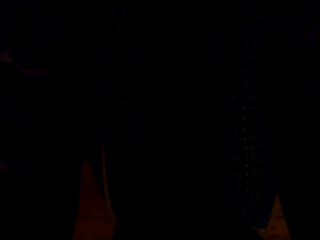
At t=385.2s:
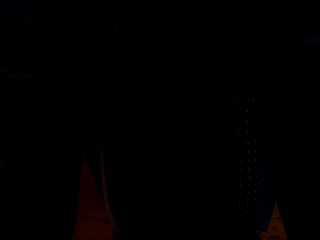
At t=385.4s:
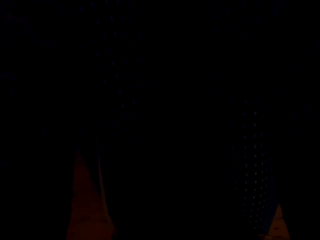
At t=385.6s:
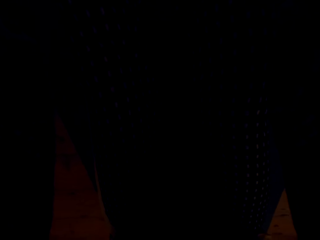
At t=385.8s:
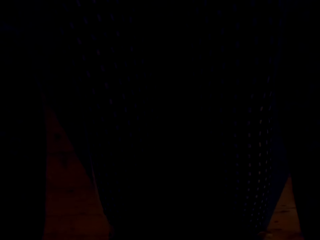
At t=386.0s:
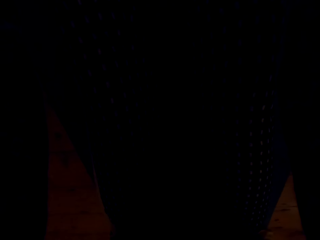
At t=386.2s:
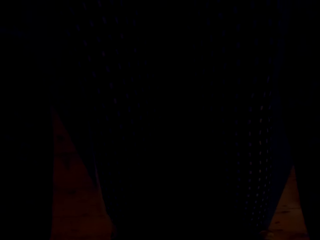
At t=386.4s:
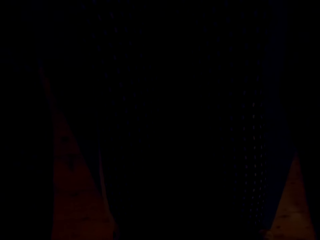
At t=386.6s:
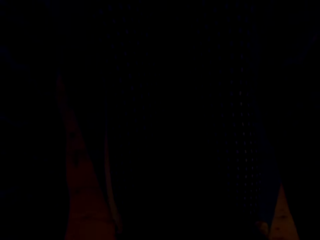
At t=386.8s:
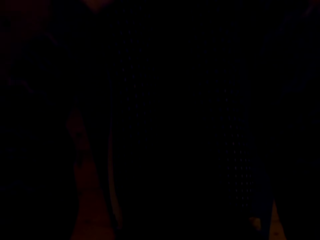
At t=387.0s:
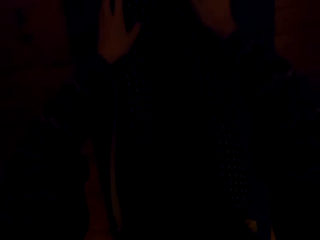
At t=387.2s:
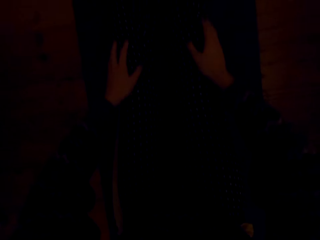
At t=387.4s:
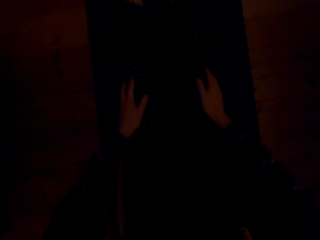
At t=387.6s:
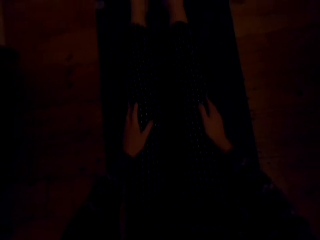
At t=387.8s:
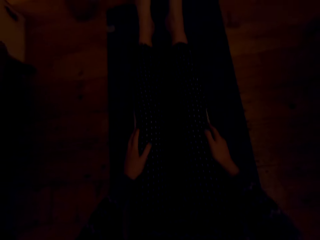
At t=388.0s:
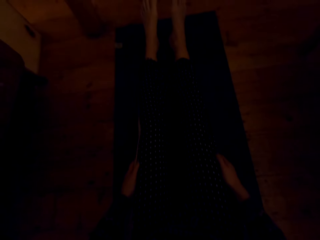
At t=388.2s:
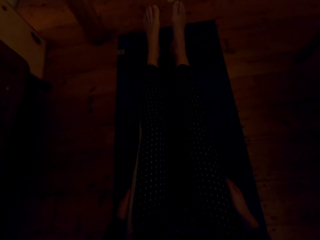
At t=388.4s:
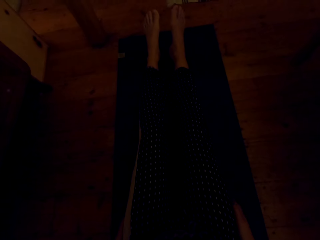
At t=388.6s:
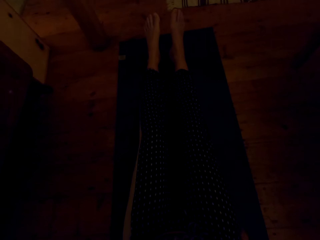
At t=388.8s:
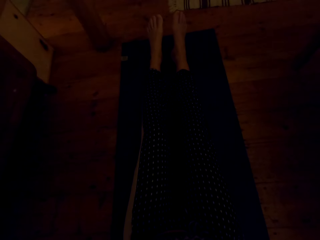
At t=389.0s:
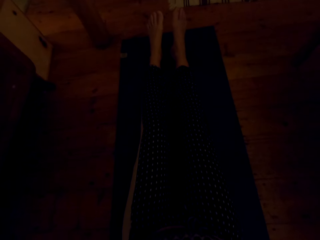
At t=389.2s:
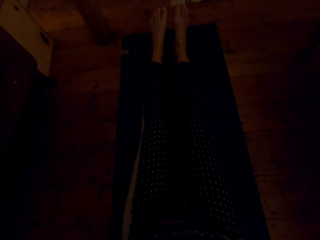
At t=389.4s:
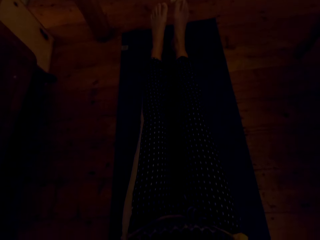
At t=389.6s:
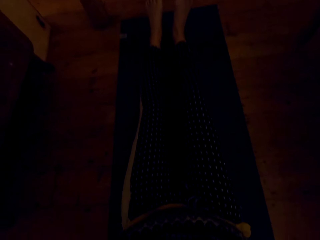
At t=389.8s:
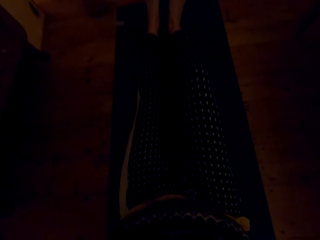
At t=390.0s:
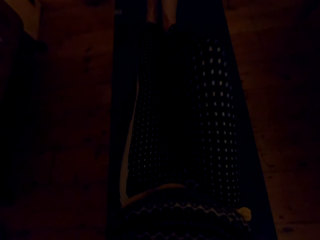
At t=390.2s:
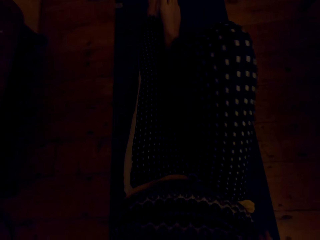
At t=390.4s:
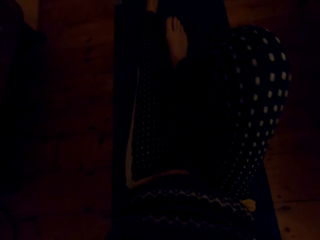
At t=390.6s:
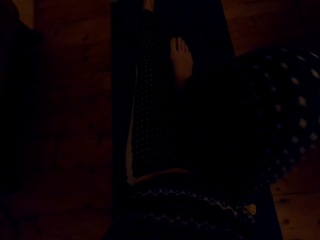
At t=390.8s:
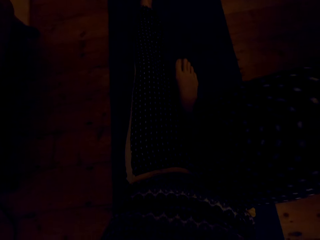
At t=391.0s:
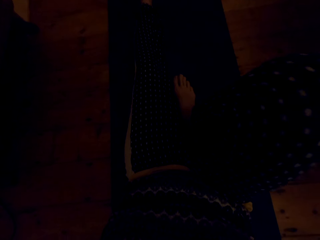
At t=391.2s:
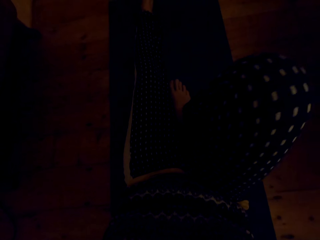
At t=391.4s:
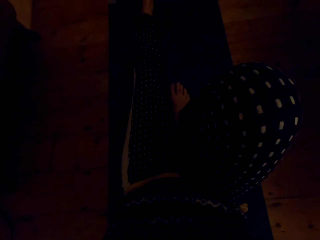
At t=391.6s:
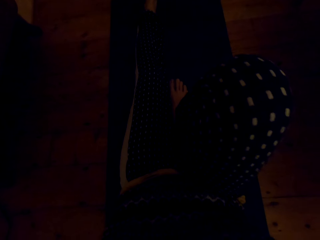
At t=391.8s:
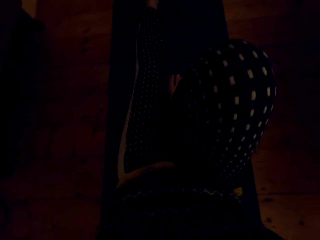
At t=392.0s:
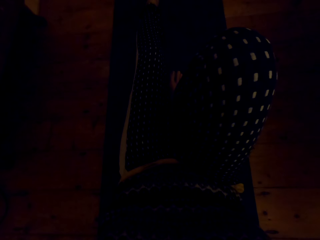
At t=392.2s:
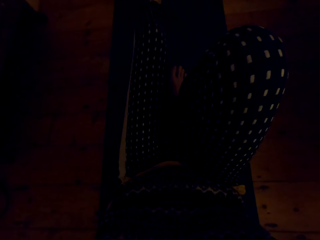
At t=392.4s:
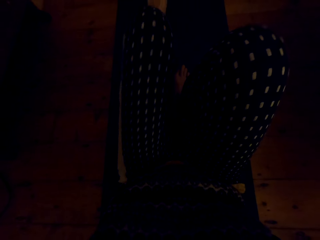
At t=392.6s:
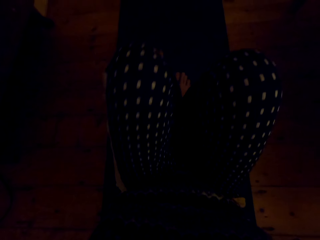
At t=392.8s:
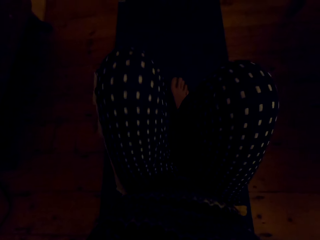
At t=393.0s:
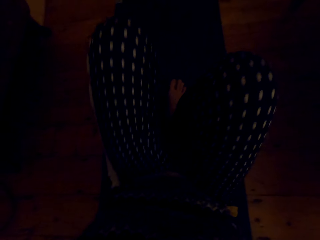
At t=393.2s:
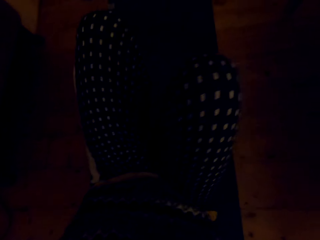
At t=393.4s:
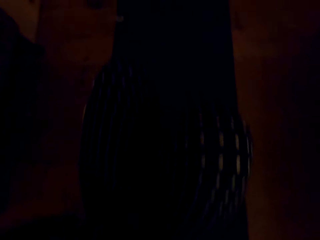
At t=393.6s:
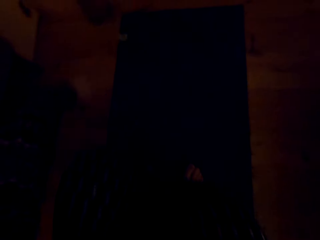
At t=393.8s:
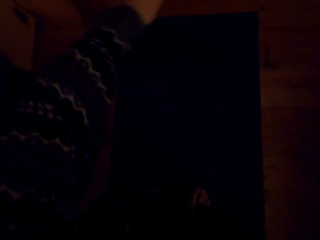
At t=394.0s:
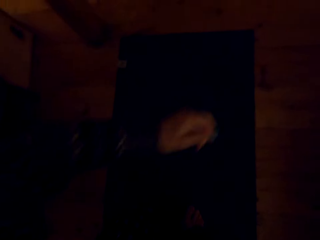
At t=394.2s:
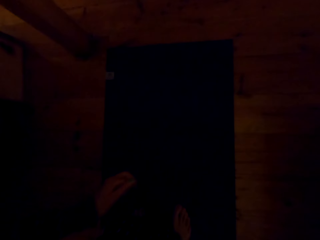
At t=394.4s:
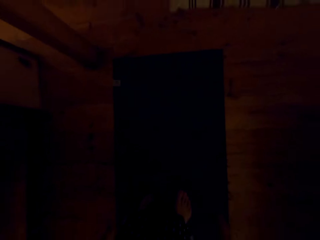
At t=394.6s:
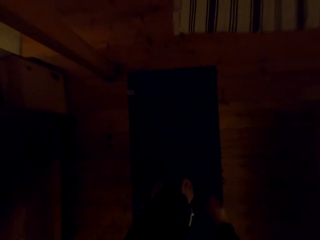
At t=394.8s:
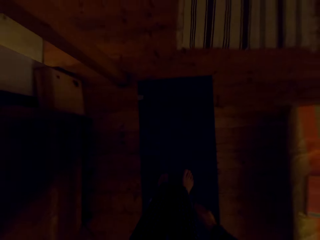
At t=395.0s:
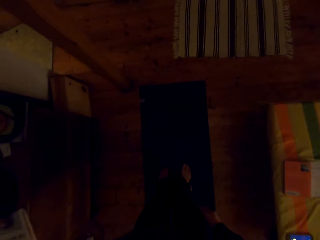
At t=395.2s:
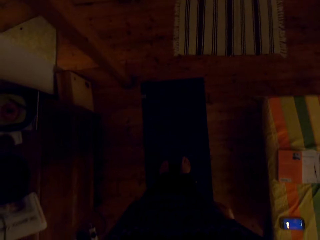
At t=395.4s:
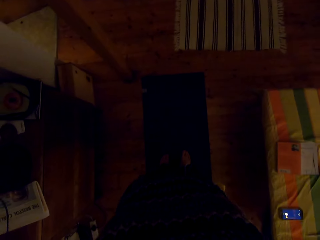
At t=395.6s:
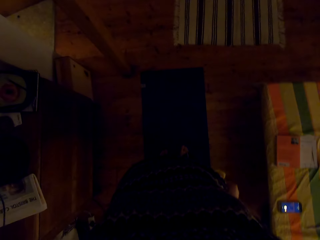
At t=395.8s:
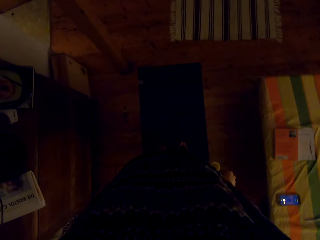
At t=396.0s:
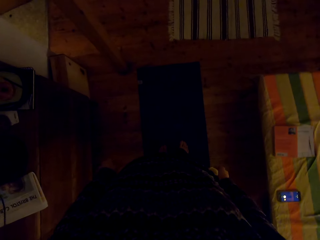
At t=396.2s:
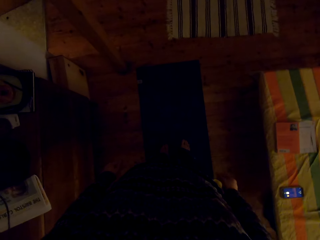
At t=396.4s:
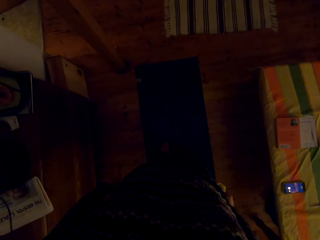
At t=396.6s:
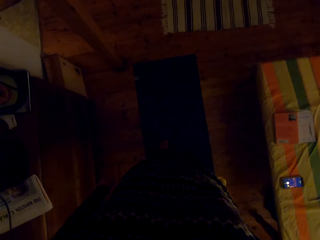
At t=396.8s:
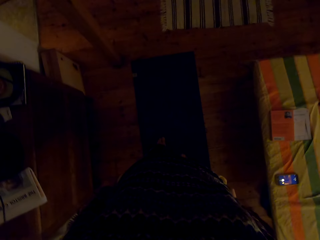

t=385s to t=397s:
The camera wearer stands up. They lift up the legs. They stand up.

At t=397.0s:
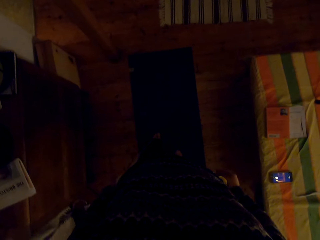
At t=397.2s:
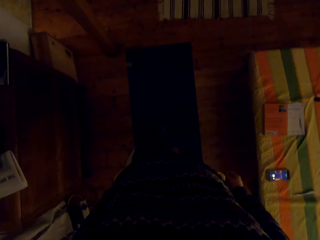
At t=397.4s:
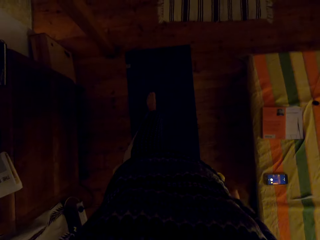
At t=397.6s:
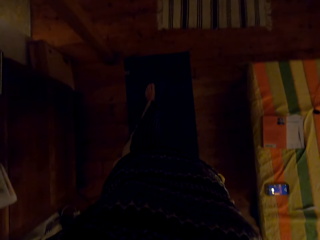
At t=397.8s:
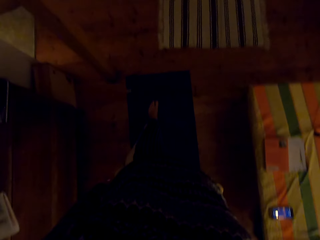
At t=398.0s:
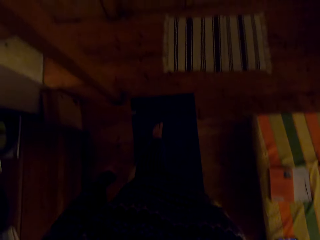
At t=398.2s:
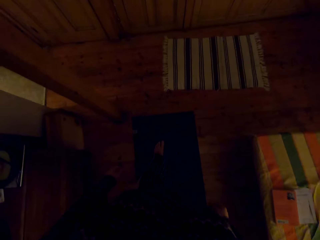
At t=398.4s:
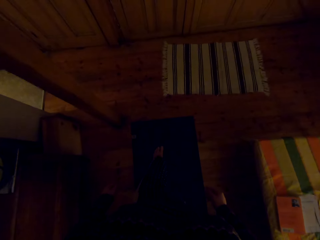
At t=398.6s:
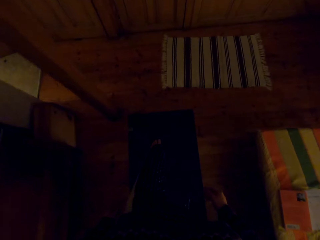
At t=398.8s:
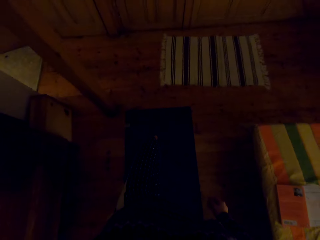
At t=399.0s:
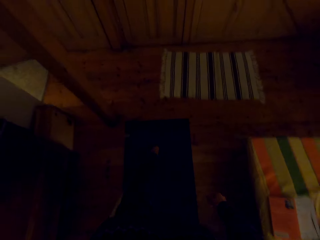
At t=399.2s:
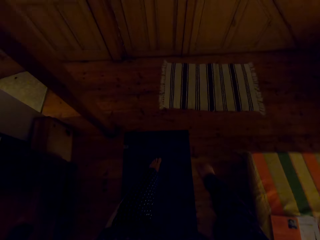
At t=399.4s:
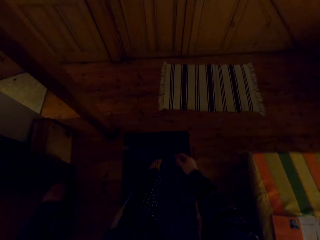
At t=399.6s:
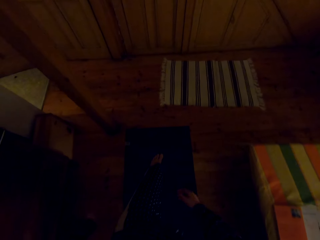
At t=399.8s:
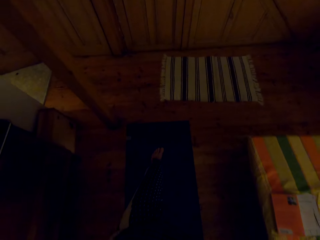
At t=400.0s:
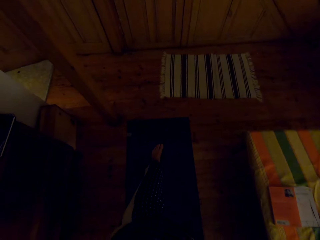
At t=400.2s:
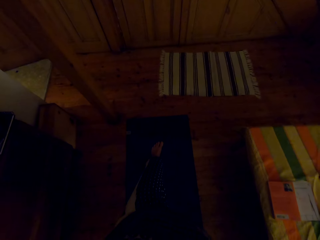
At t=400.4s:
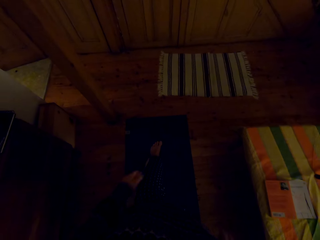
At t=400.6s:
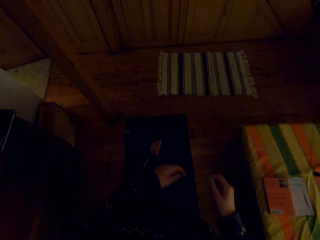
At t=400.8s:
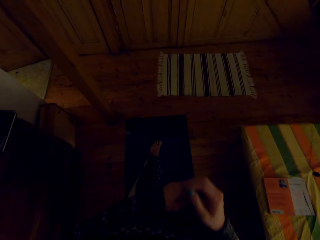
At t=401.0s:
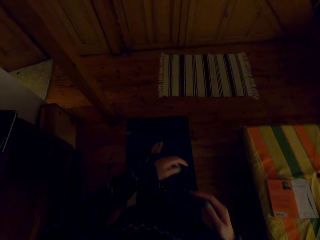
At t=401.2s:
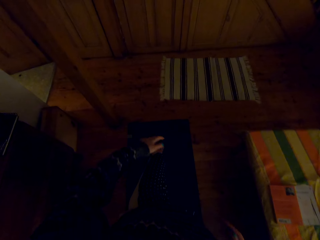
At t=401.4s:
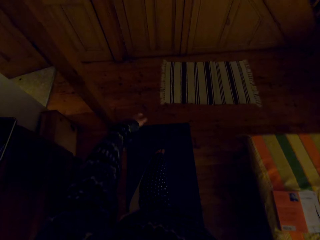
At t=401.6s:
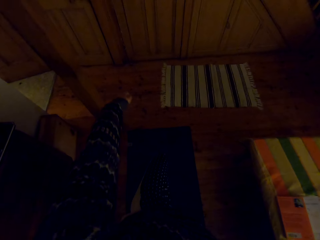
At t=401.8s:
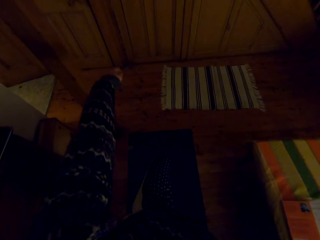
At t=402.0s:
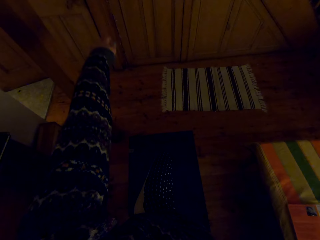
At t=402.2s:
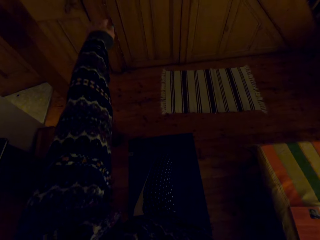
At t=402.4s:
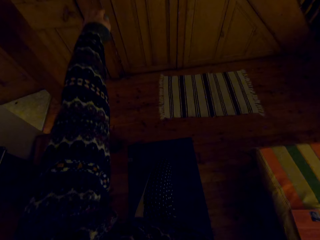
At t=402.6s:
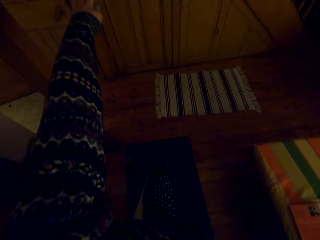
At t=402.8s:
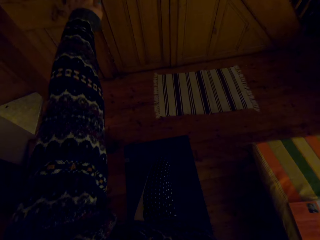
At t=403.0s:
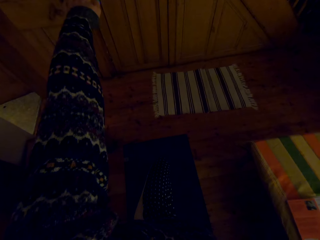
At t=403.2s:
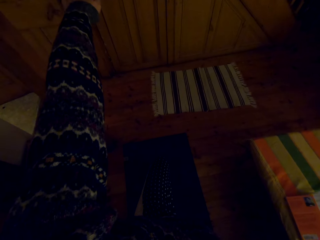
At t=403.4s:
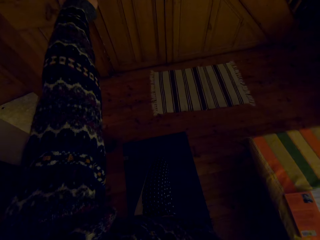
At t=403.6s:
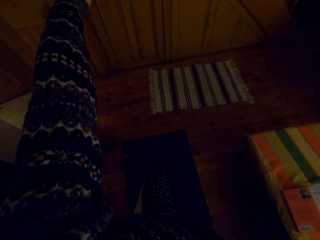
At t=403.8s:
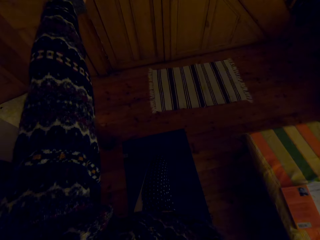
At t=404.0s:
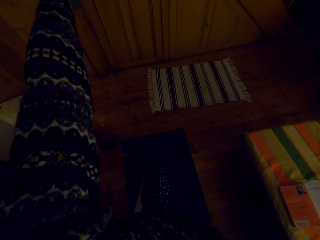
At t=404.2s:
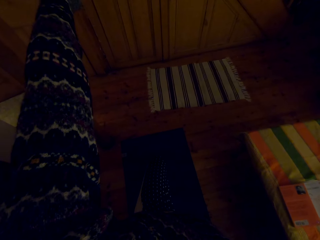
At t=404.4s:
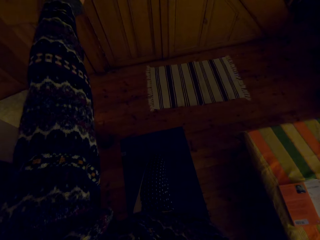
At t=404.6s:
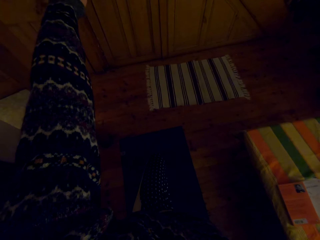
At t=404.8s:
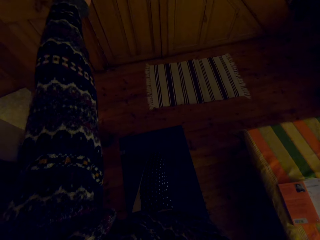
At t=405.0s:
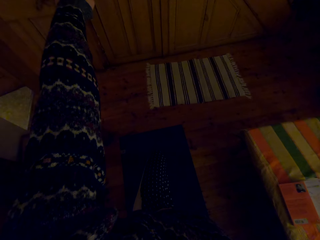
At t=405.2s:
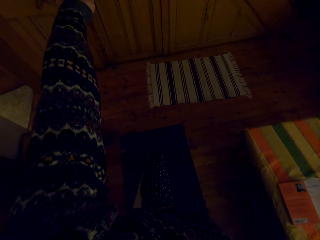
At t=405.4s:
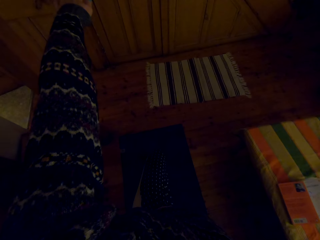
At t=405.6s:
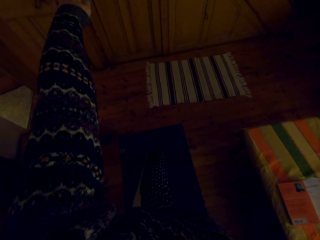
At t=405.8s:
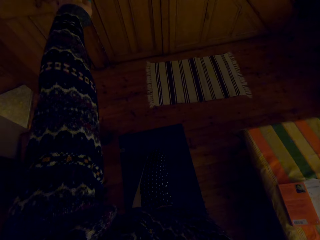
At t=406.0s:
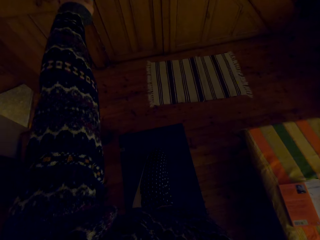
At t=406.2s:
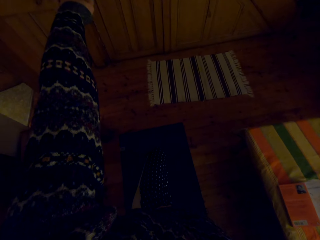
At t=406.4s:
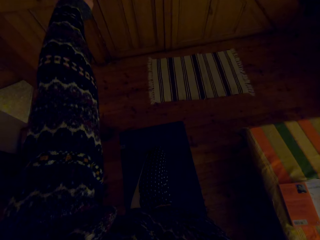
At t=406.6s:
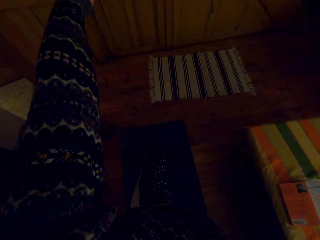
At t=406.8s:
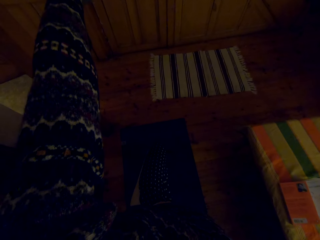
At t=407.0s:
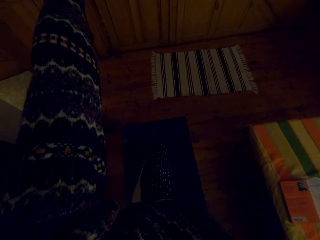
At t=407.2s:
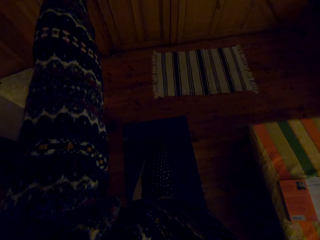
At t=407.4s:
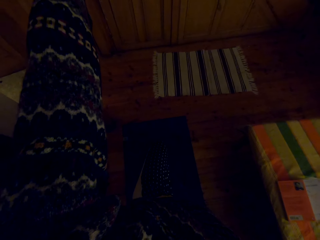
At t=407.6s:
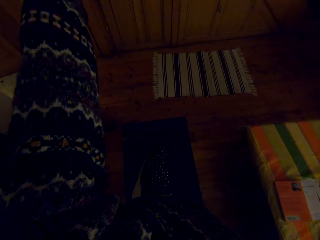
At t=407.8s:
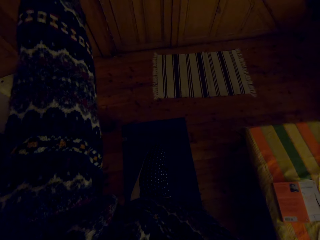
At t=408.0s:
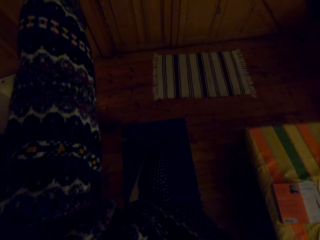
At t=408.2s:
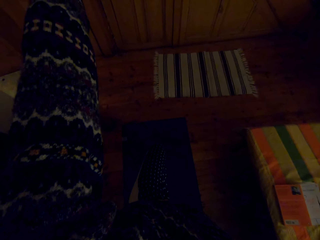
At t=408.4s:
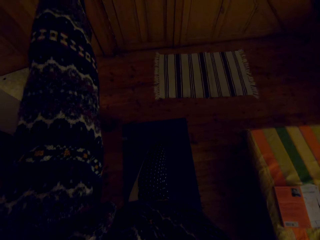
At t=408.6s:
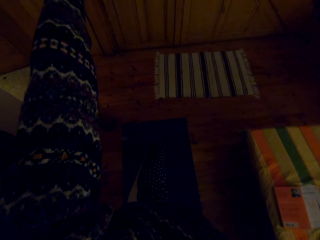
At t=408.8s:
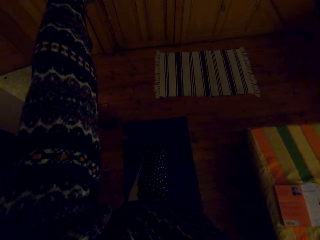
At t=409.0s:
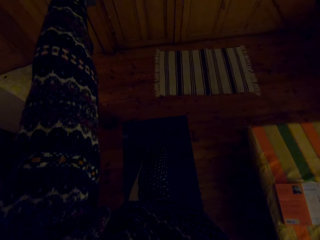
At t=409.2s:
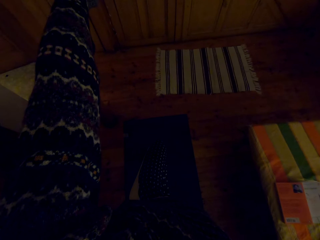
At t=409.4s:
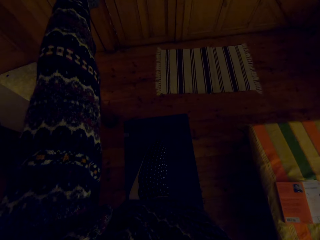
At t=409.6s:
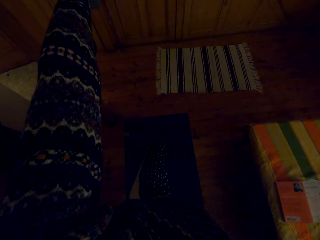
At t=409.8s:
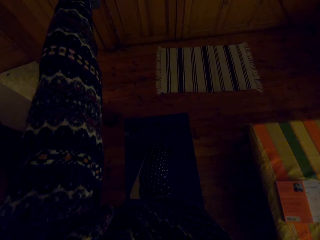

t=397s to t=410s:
The camera wearer takes a step. They straighten the hand. They exercise on the mat.
